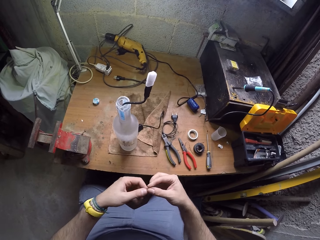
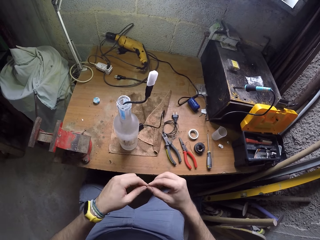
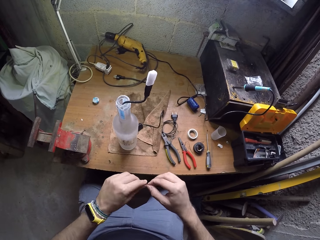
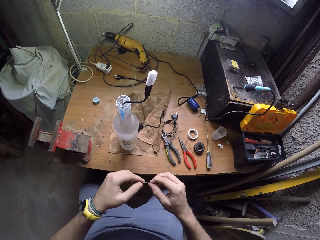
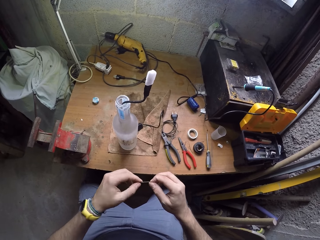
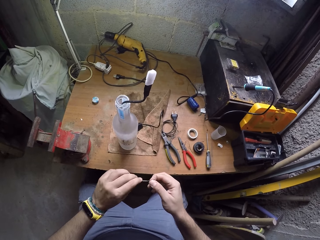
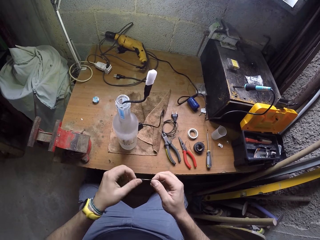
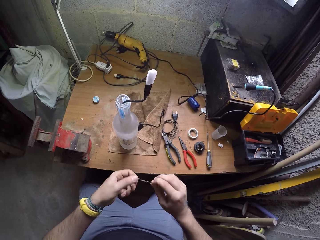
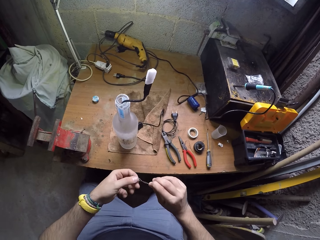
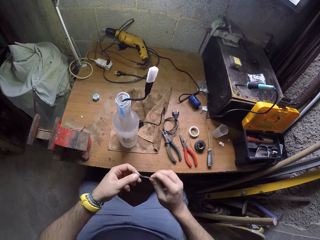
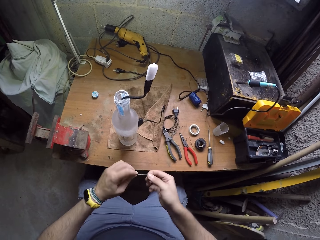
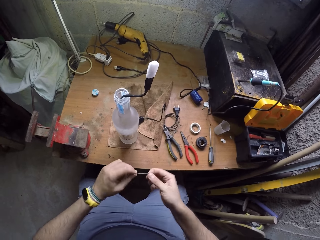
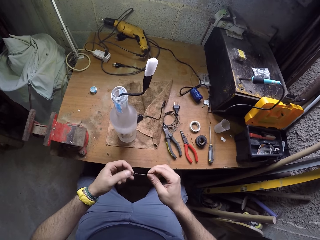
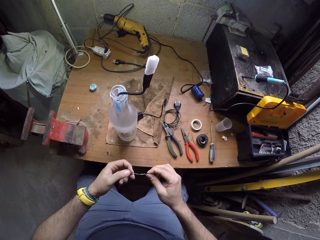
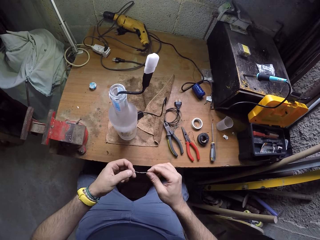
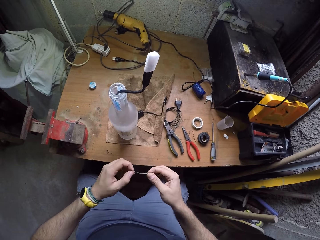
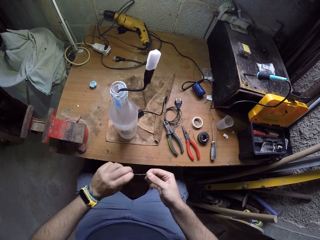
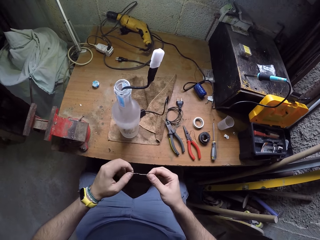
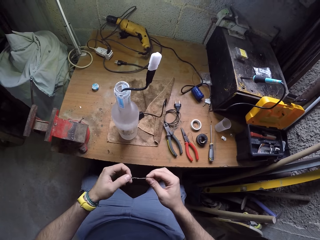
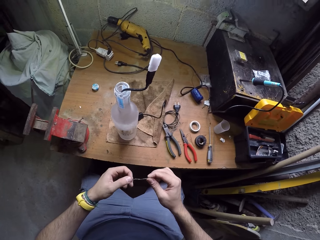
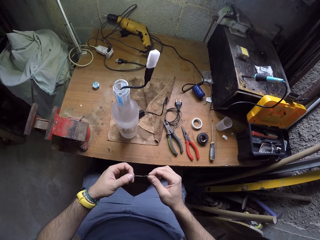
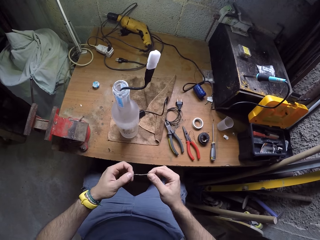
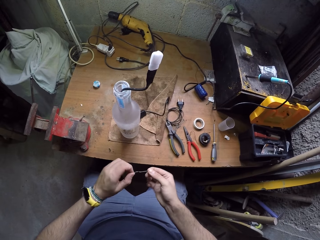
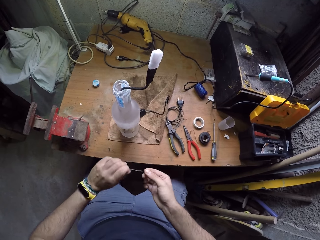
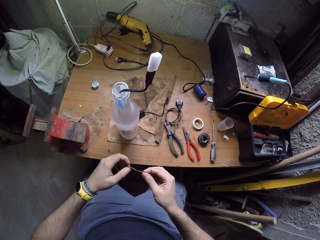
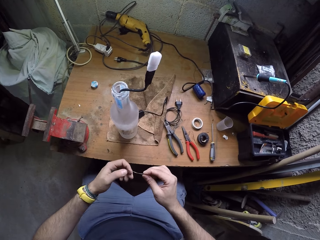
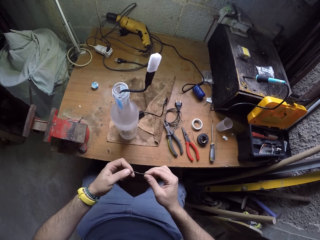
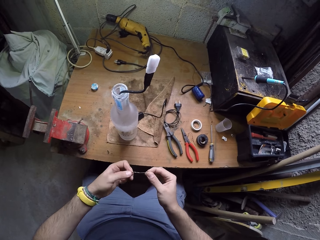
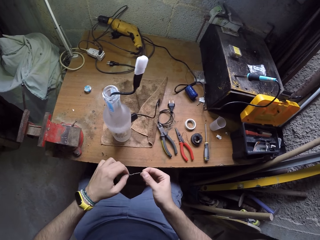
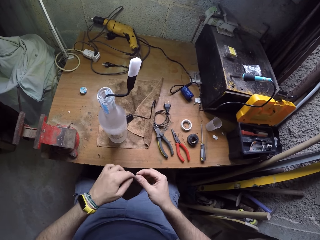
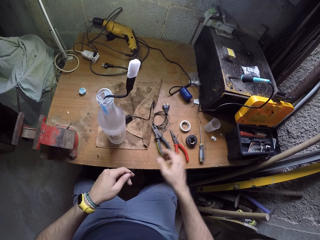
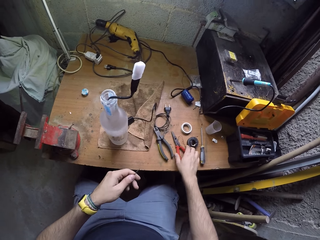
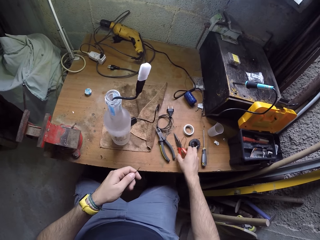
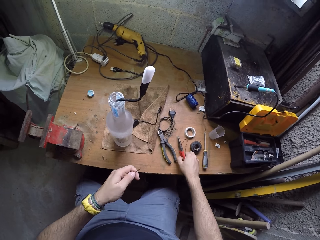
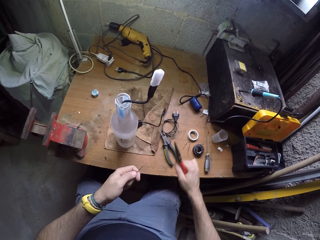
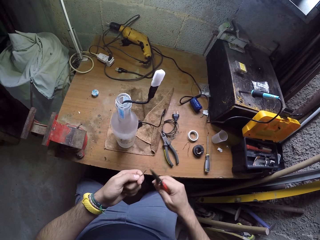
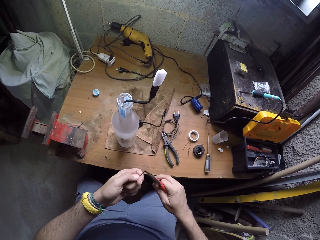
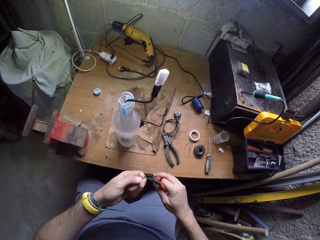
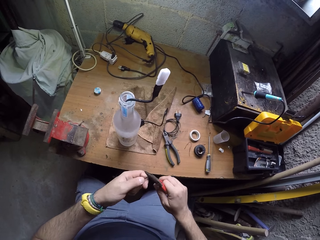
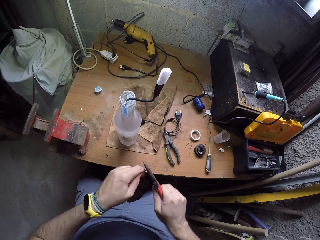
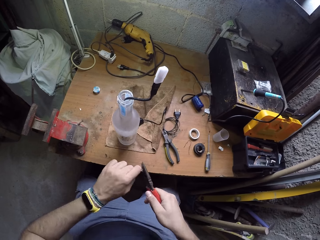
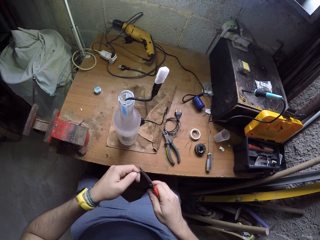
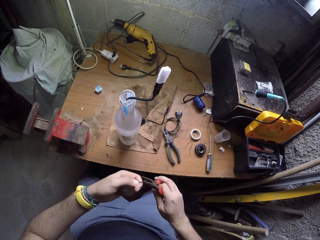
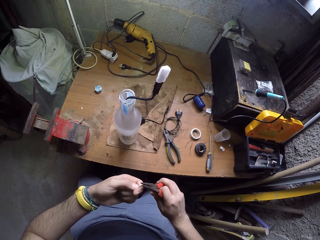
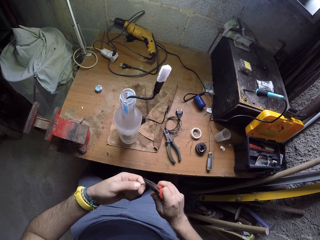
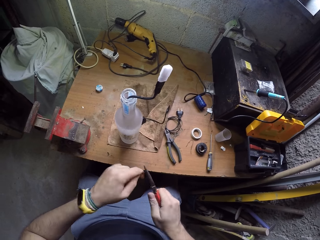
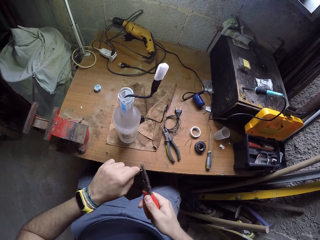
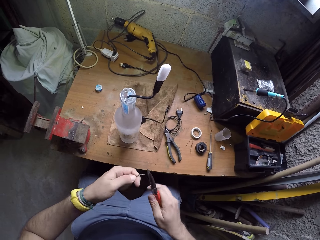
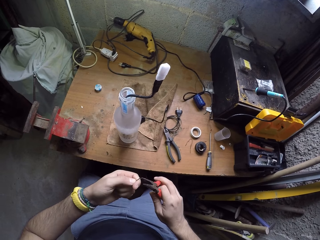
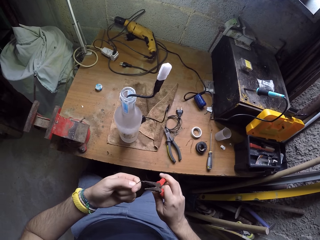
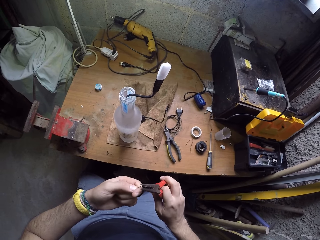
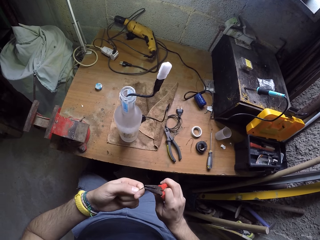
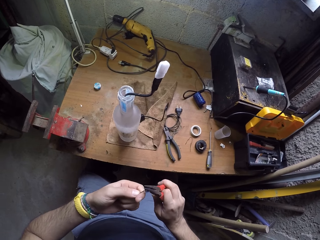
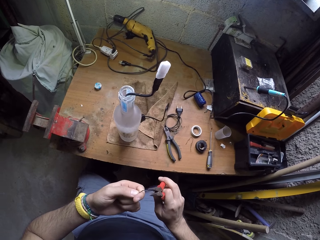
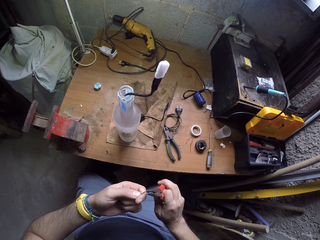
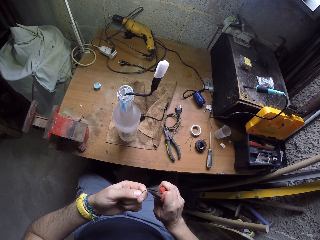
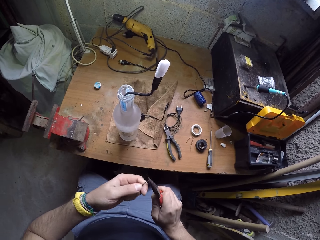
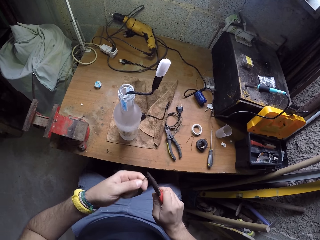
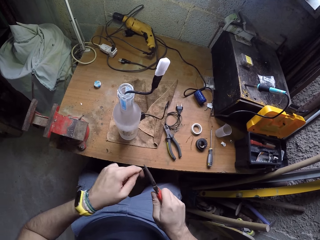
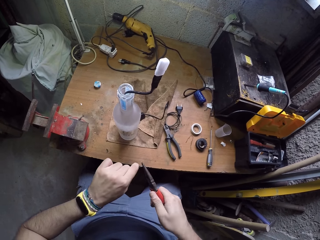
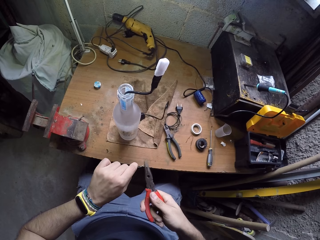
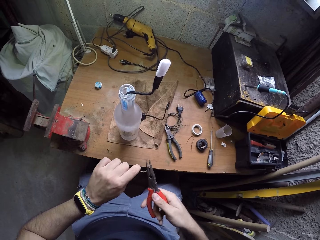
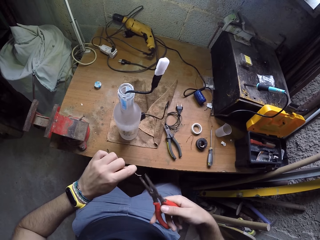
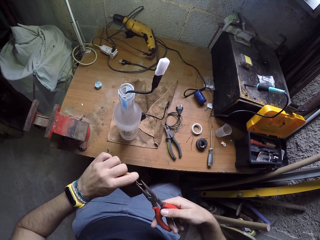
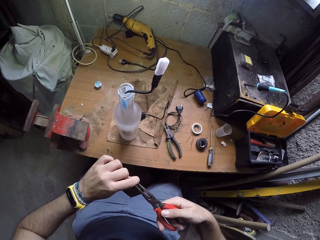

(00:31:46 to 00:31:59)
The camera wearer ties the wire. He twists the wires together with the hands. He picks up a plier from the work table with his right hand. He twists the copper wires together with the plier in his right hand.

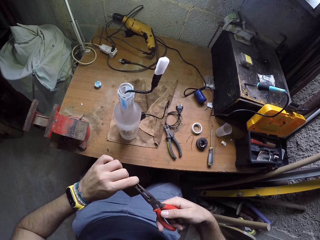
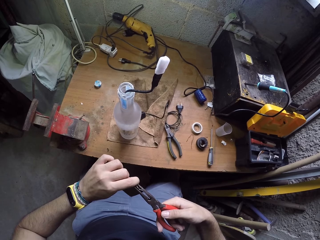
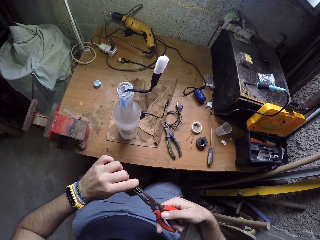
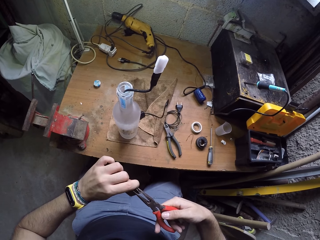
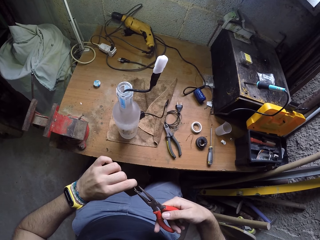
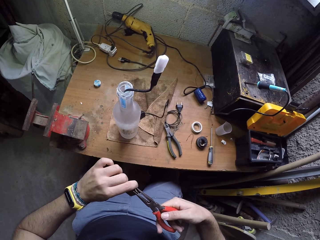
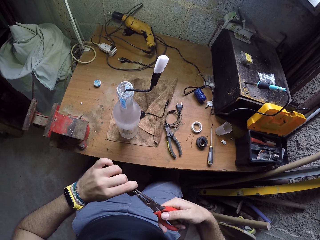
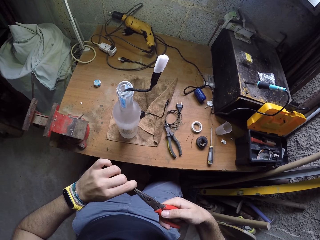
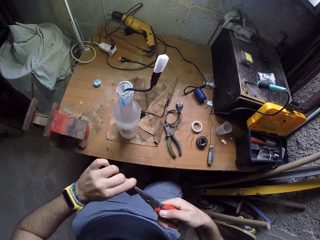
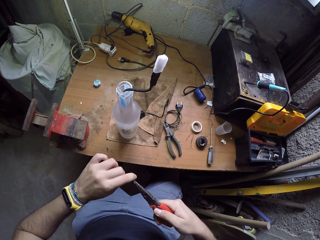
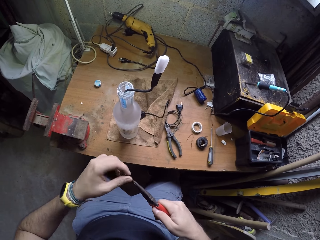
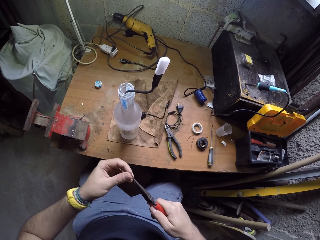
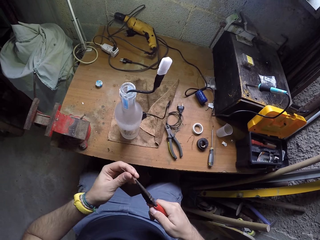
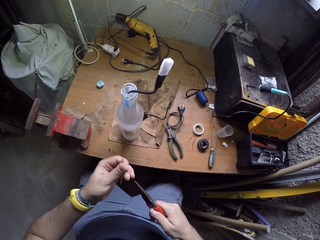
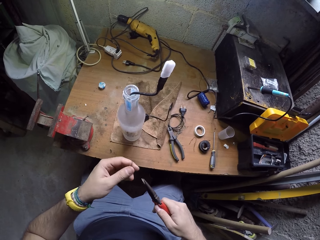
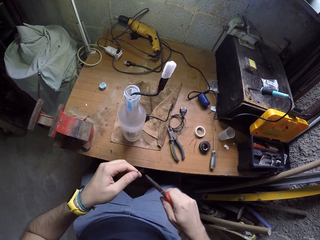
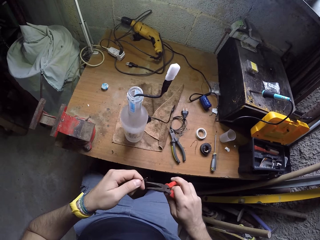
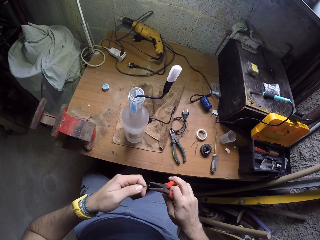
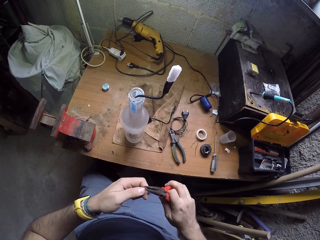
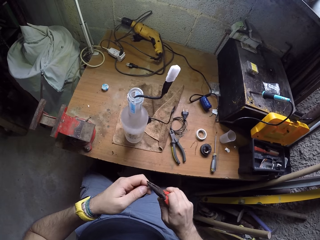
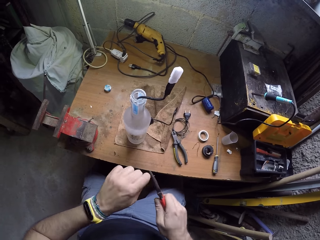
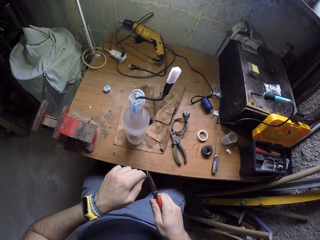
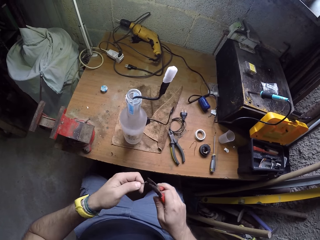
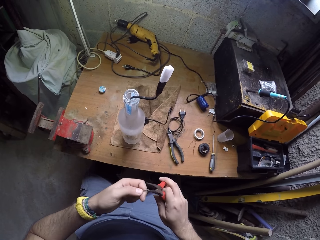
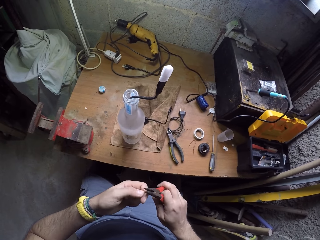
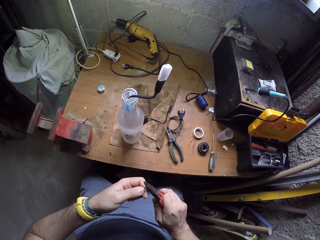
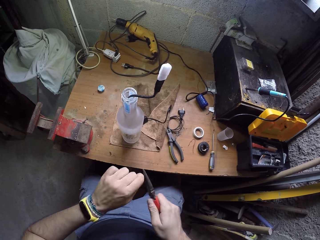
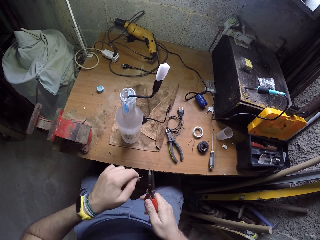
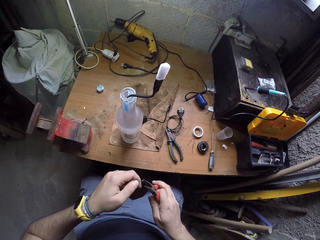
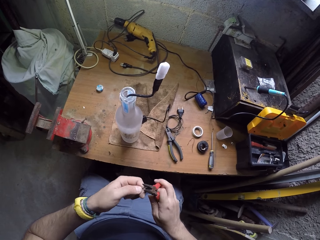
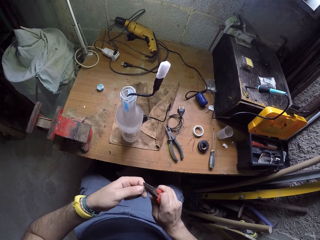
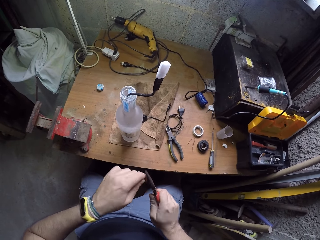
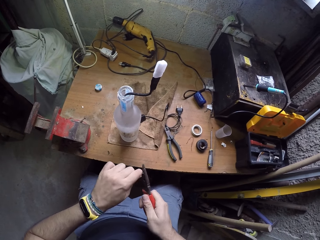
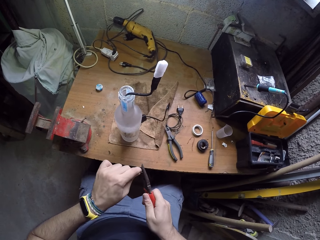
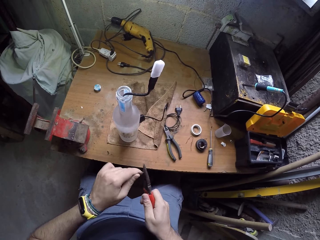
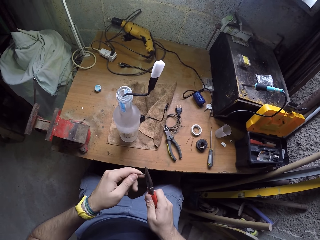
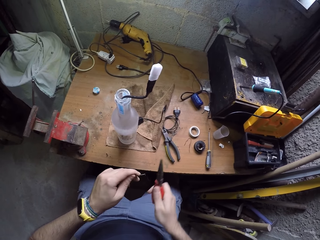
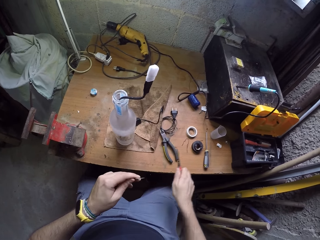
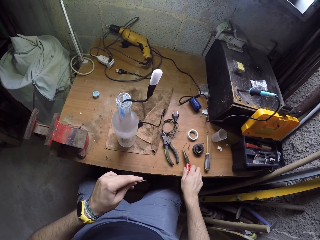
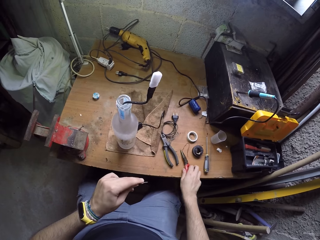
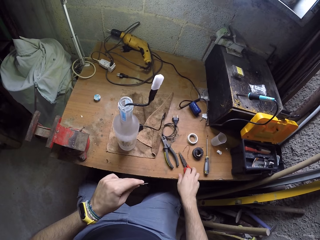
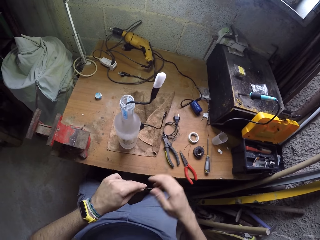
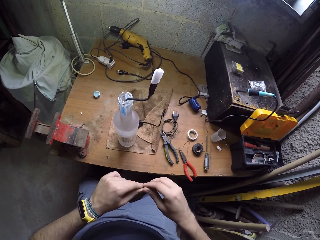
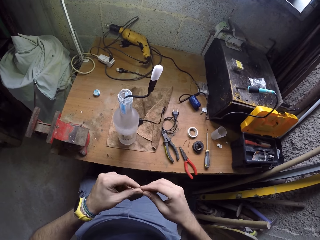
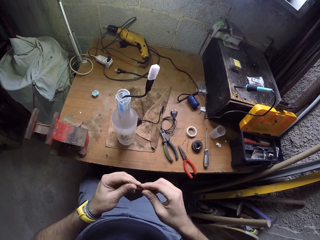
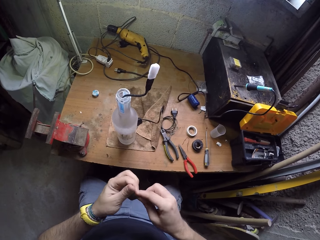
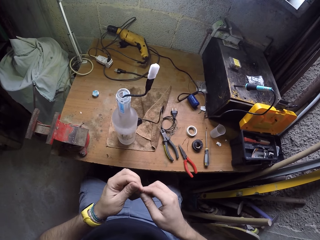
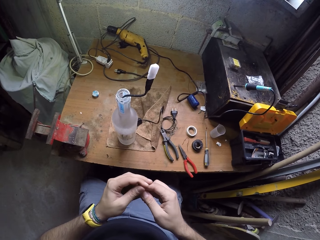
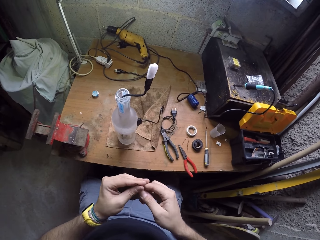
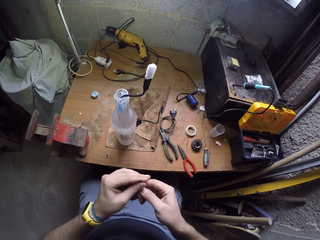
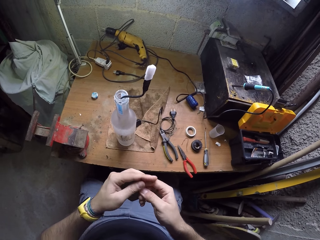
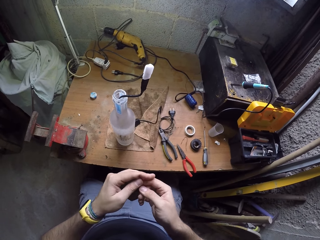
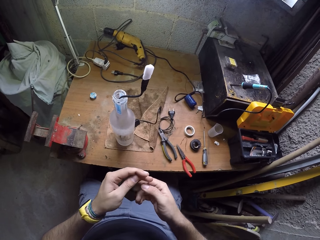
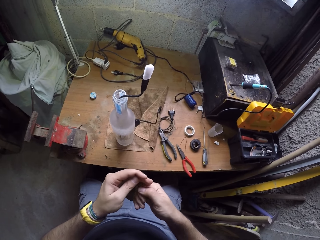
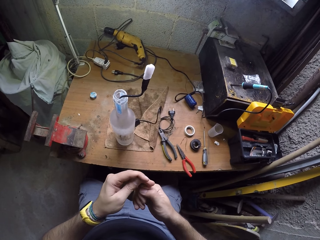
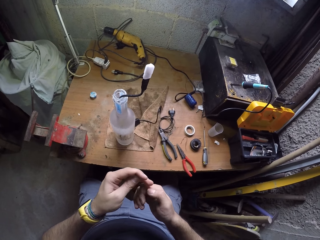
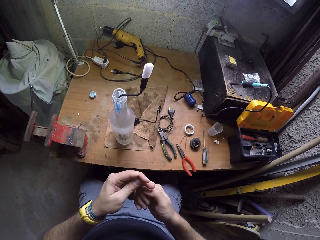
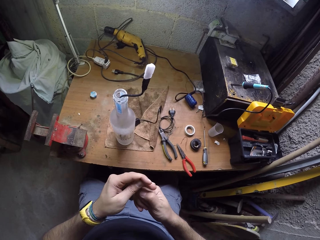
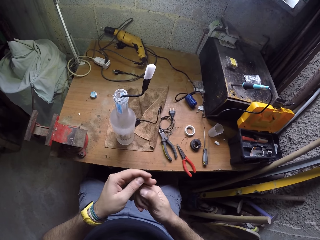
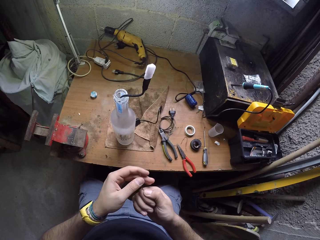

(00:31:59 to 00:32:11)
The camera wearer drops the plier on the worktable. He bends the copper wire with both hands. He fixes the wire with the hands.
